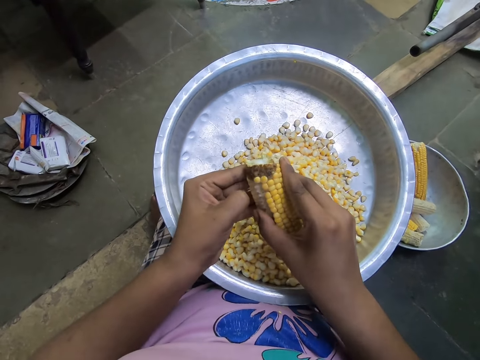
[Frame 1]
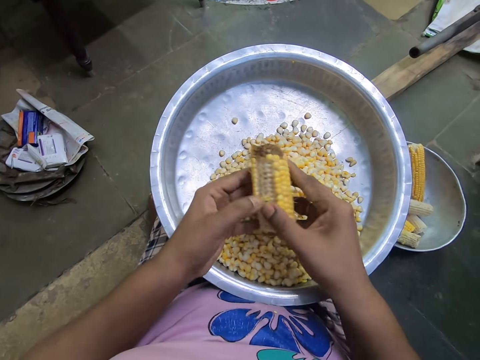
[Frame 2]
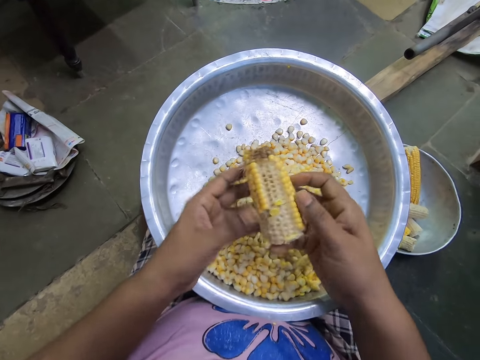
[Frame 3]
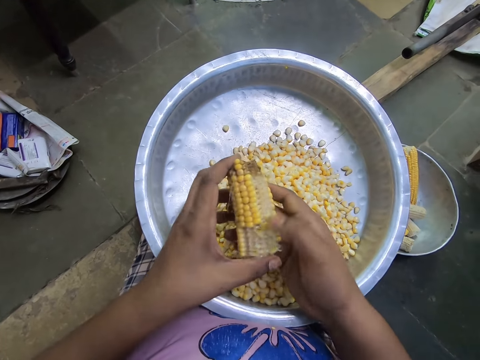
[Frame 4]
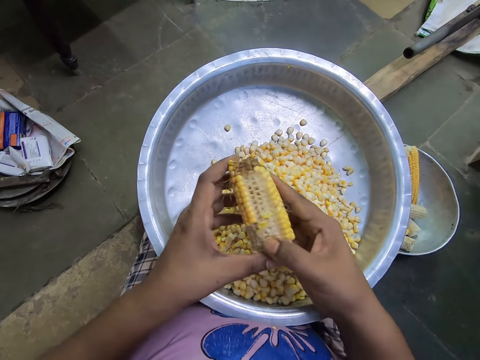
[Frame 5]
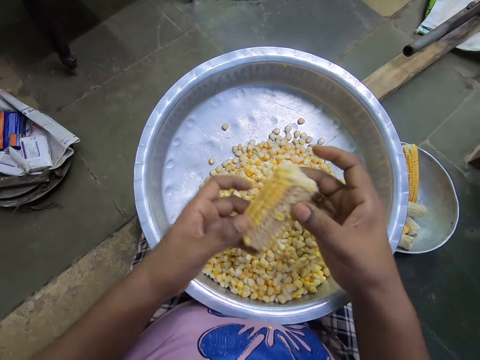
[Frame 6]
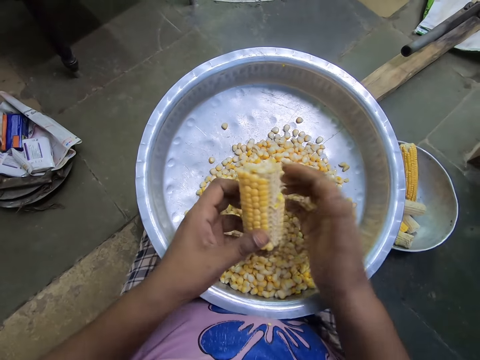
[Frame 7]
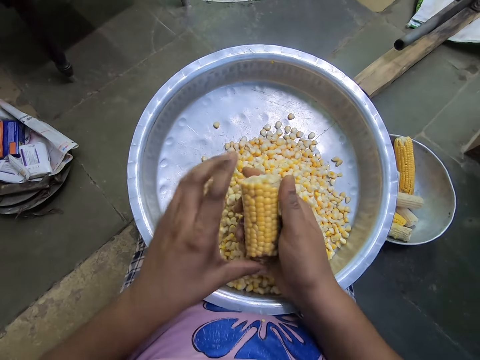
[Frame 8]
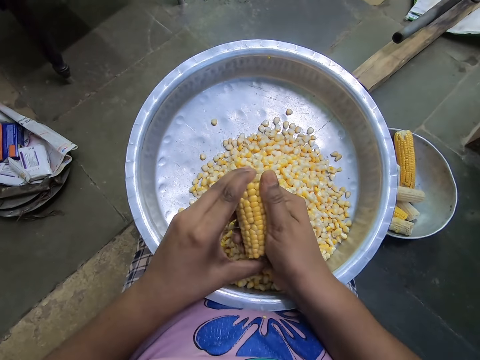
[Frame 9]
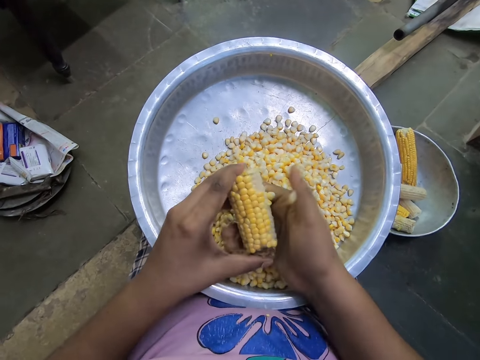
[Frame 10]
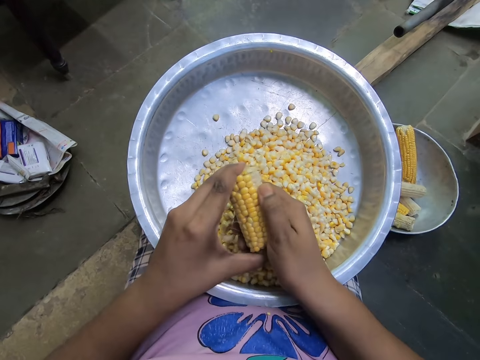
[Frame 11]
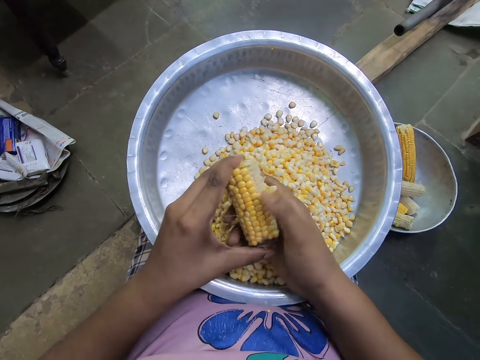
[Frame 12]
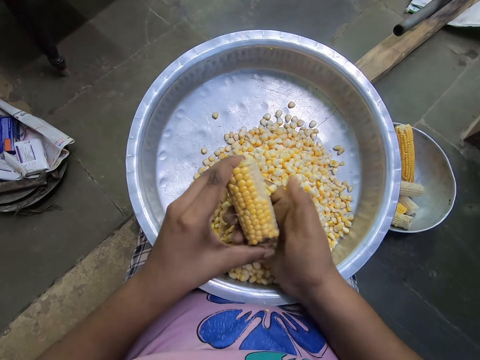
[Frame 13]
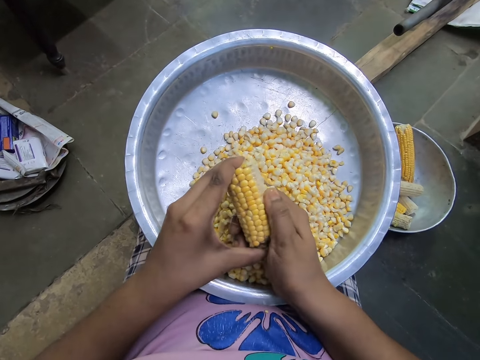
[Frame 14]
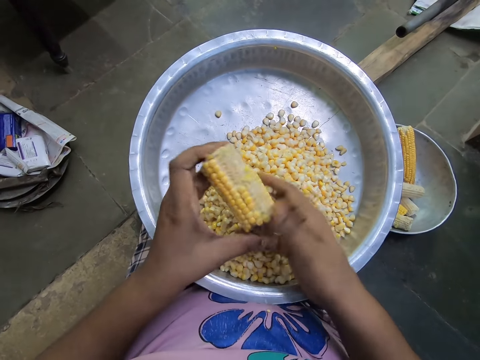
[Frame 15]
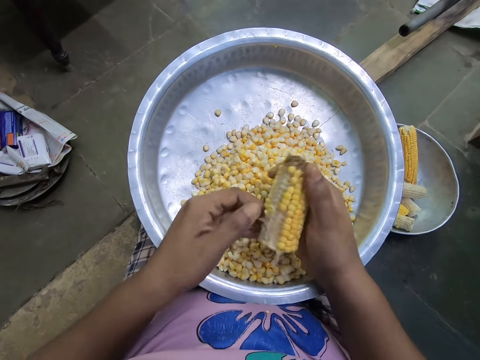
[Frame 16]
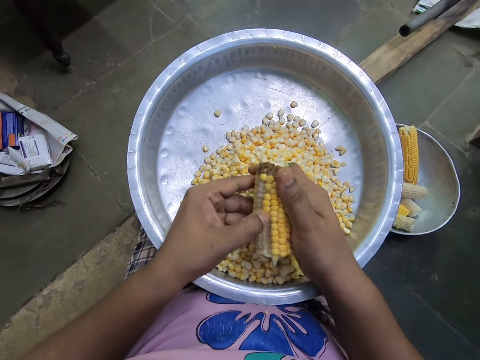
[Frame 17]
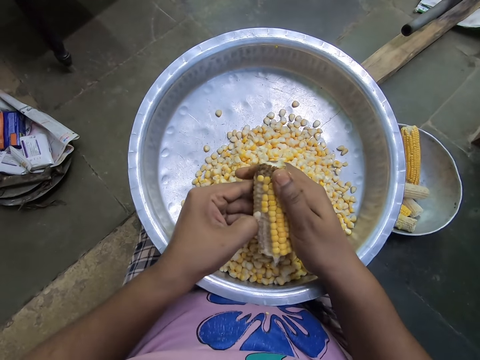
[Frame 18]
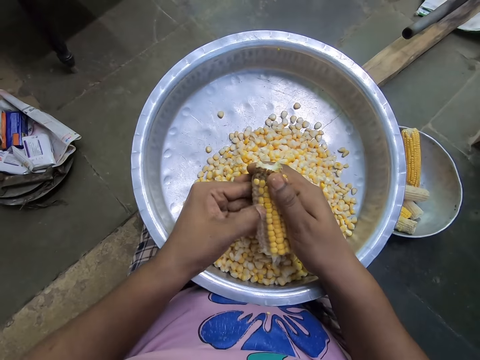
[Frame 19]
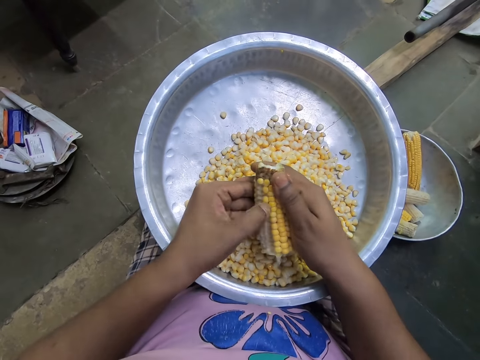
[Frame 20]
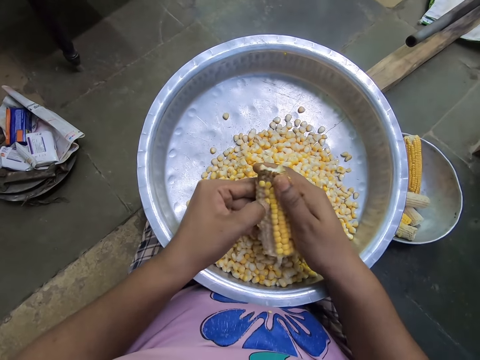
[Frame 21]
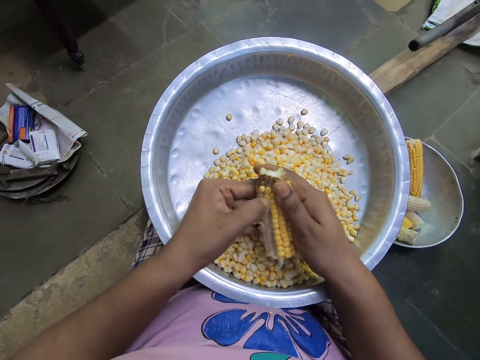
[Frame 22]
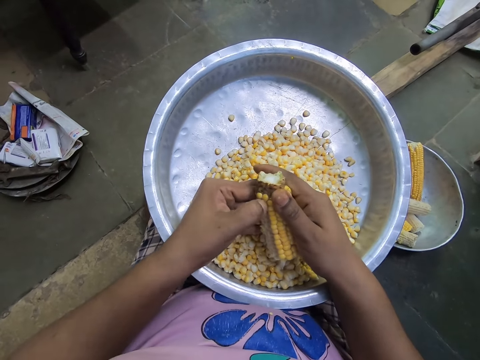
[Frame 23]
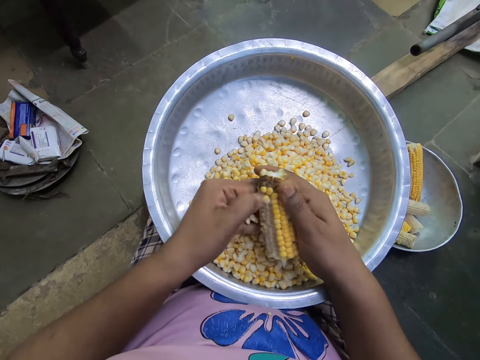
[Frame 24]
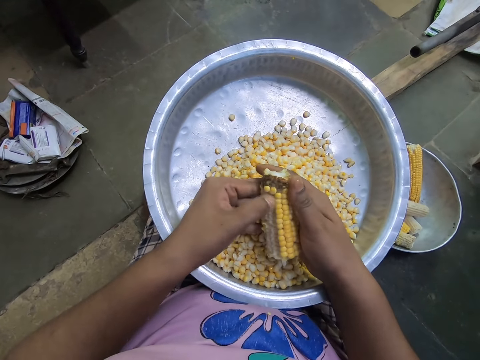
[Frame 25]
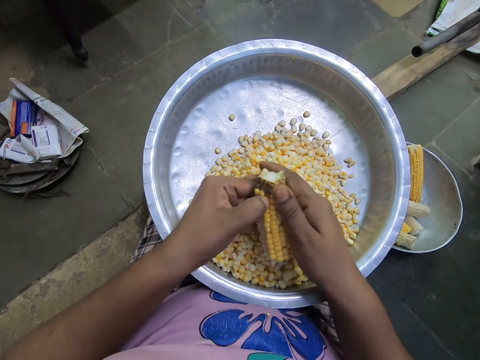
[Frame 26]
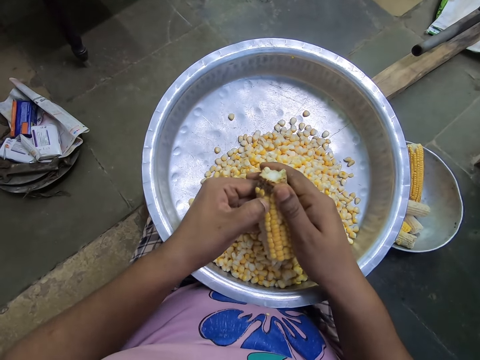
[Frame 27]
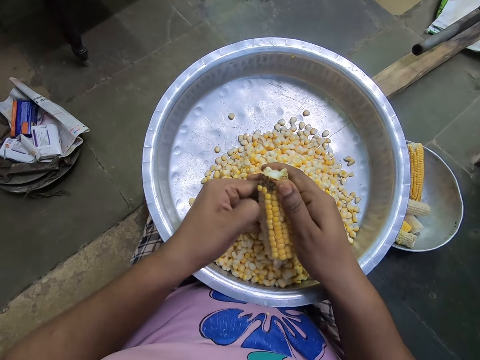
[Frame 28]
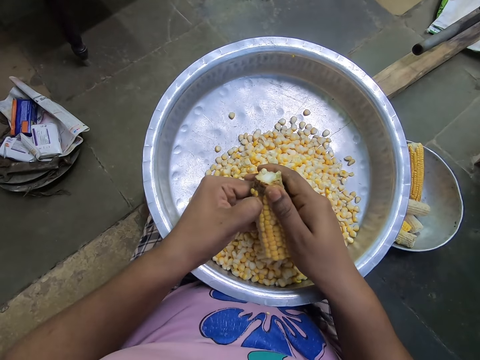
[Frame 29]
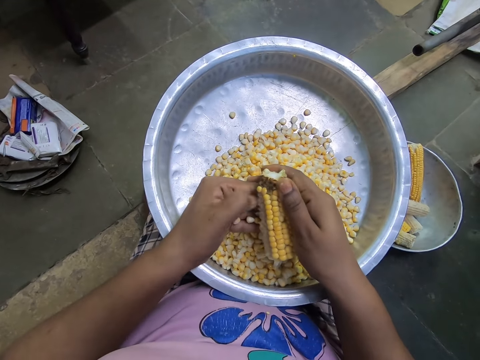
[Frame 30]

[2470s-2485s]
The camera wearer turns the corn in her hands. She removes the corn from the cob with both hands into the plate. She turns the corn in her hands. She removes the corn from the cob with both hands into the plate.

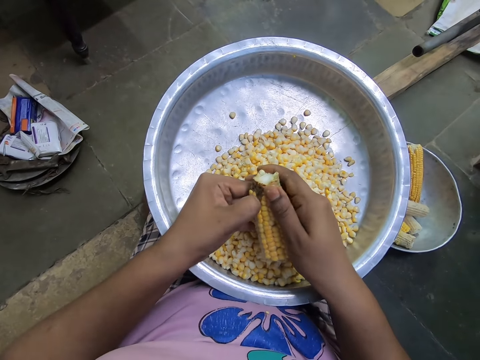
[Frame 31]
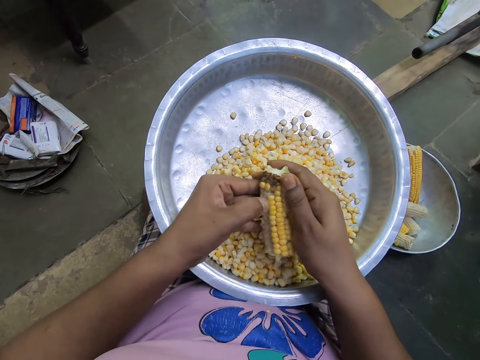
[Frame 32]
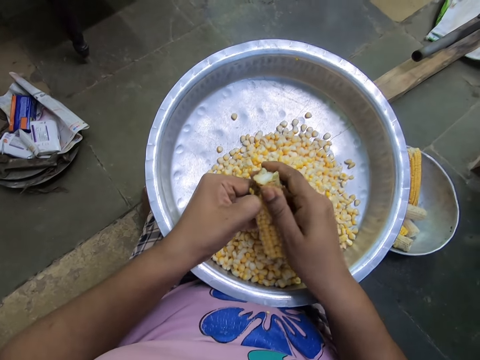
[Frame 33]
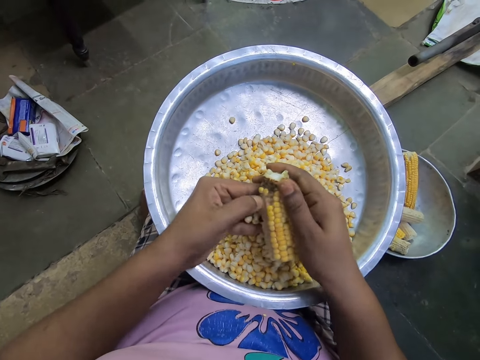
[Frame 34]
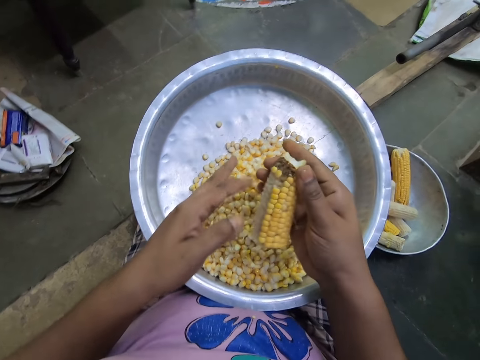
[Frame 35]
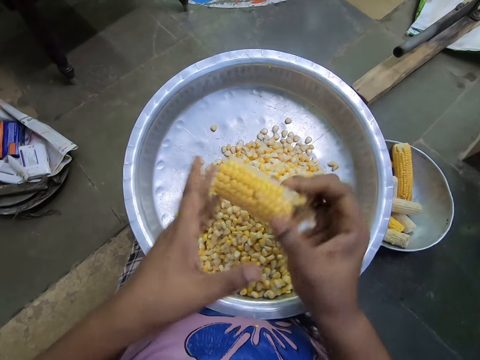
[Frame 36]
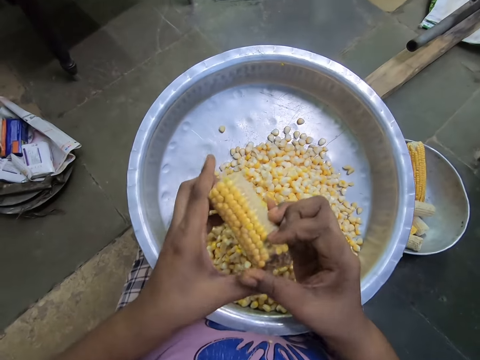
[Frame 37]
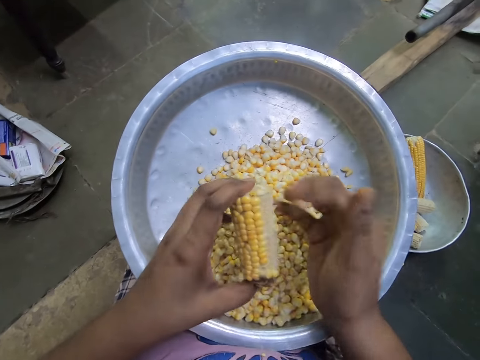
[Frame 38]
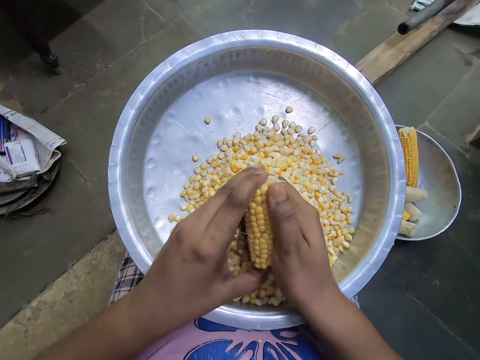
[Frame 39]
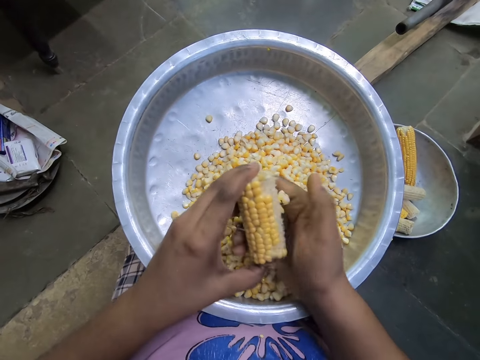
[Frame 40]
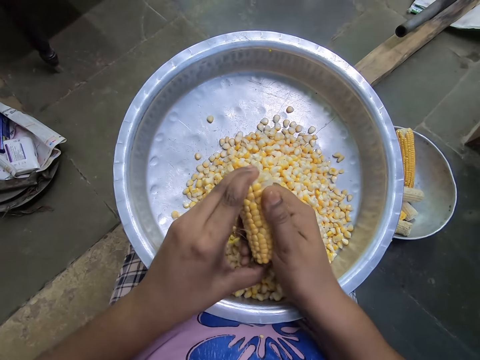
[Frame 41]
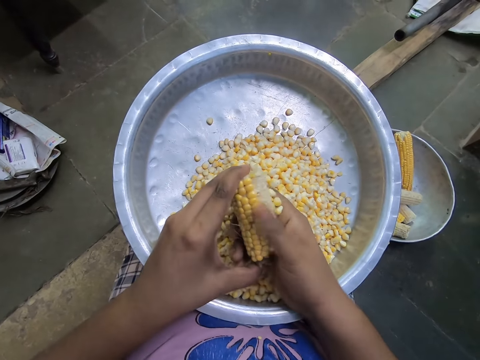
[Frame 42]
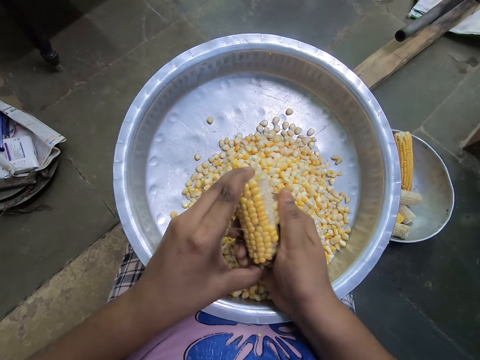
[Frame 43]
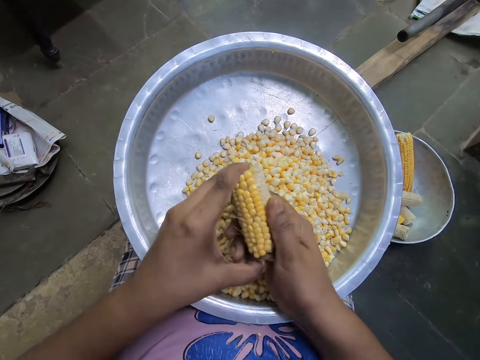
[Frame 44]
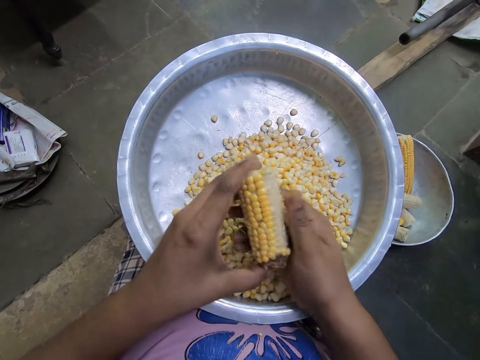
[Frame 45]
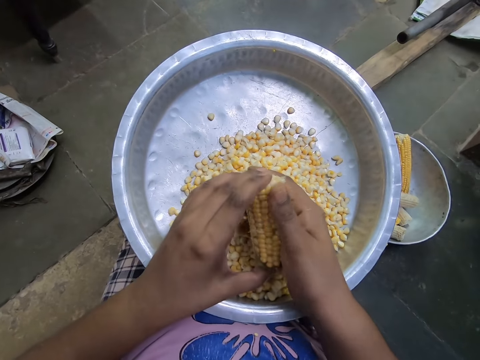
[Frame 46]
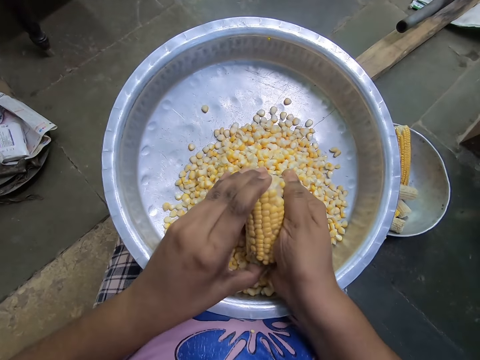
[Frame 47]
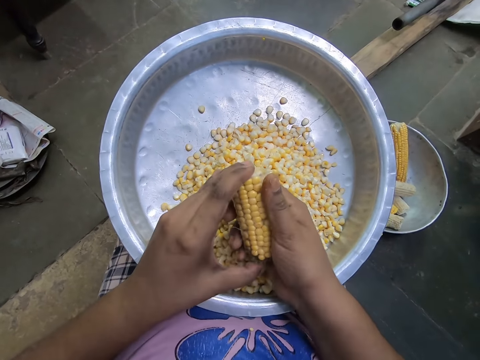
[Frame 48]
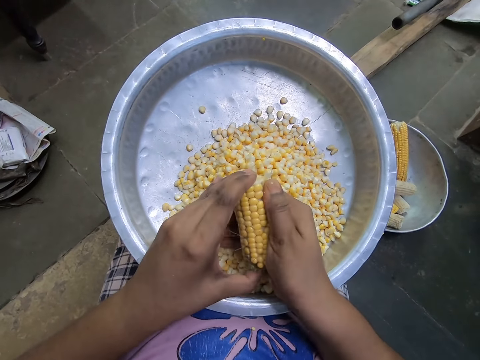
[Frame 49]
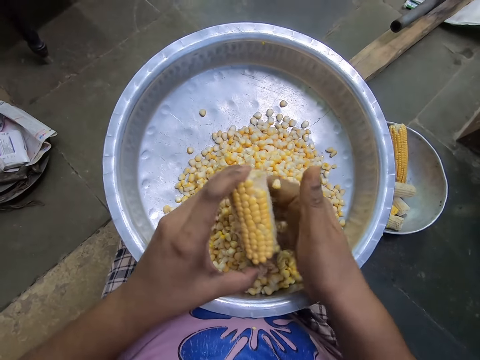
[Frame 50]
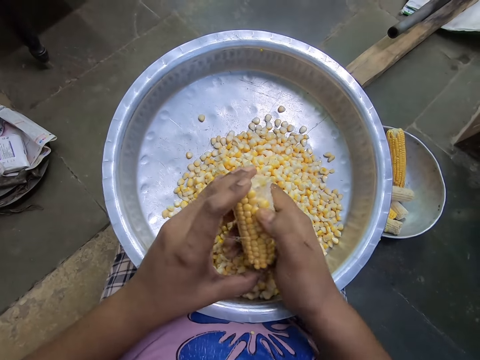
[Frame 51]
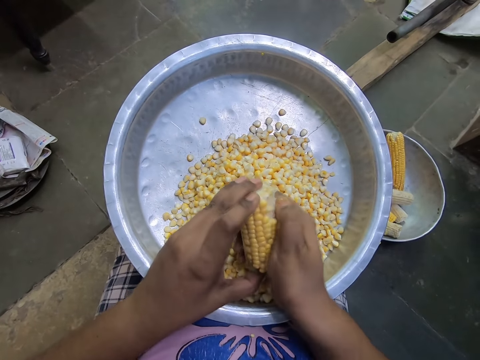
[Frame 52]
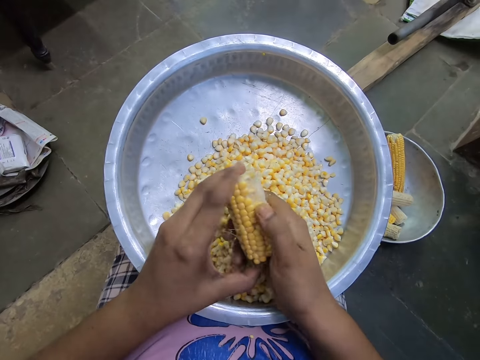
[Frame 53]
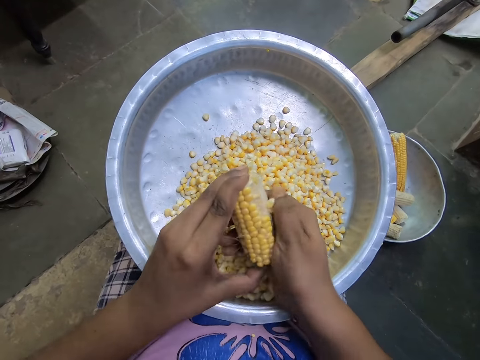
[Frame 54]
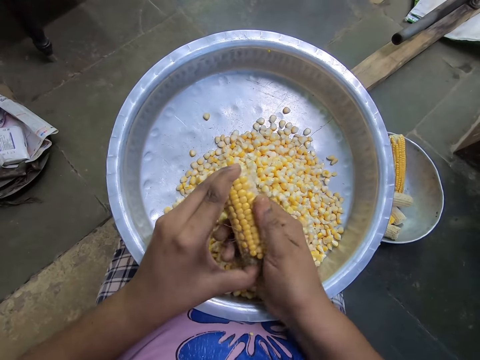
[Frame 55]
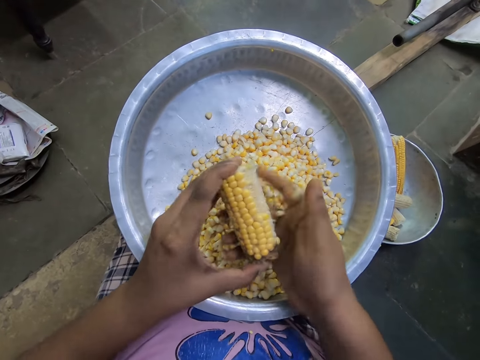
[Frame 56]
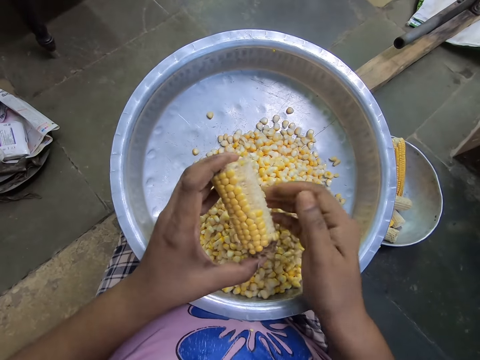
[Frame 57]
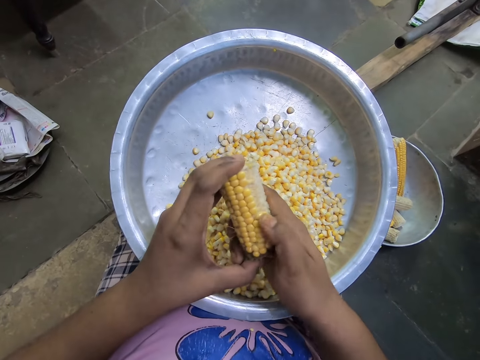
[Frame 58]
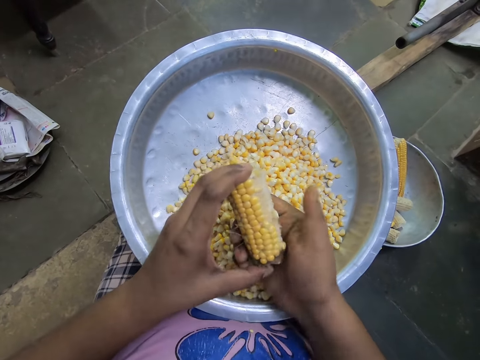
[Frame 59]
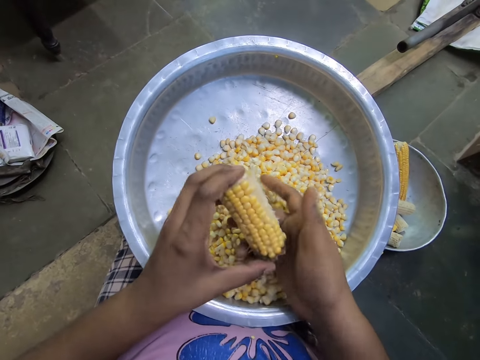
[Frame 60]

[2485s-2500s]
The camera wearer turns the corn in her hands. She removes the corn from the cob with both hands into the plate.
